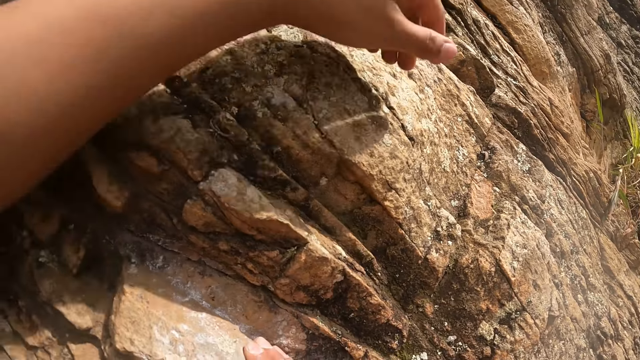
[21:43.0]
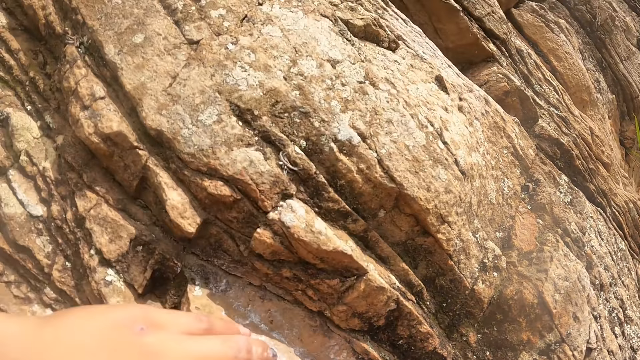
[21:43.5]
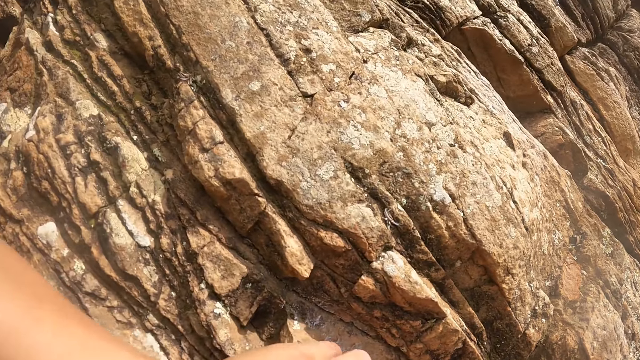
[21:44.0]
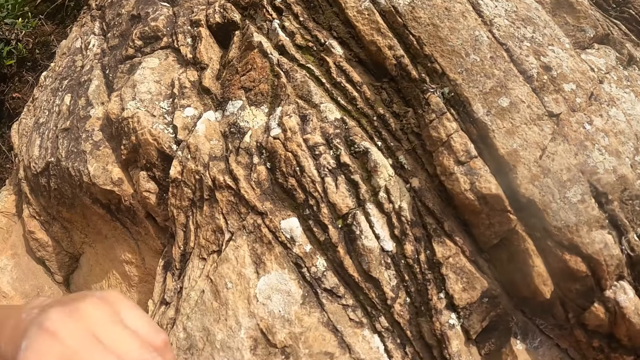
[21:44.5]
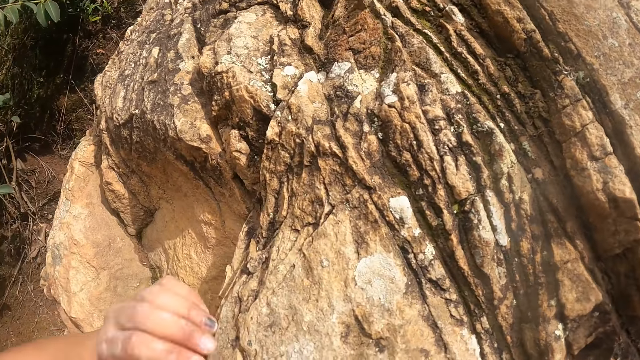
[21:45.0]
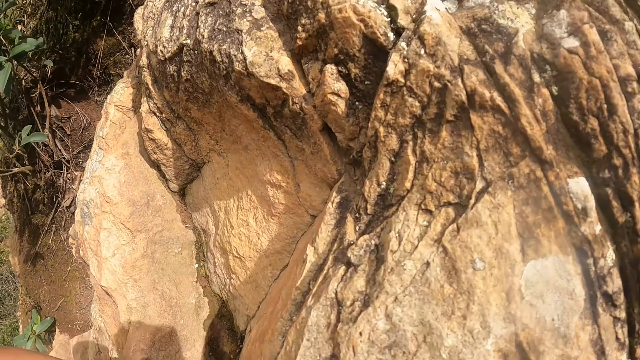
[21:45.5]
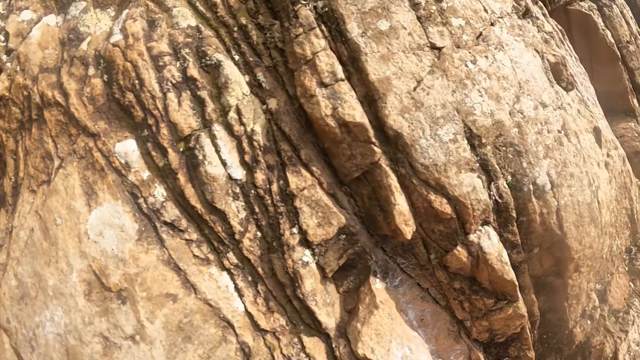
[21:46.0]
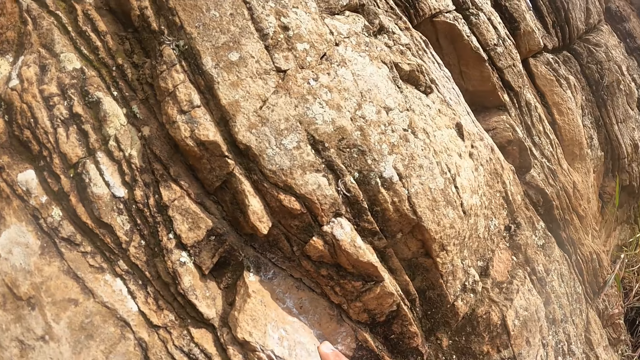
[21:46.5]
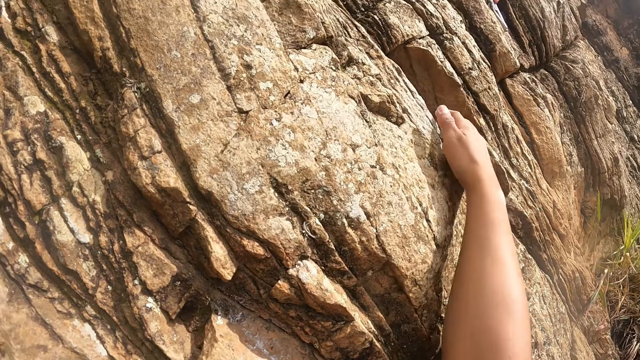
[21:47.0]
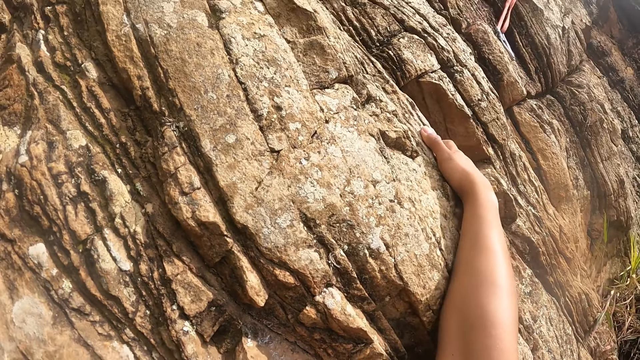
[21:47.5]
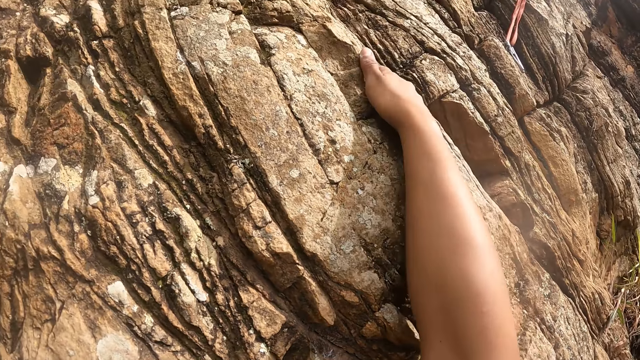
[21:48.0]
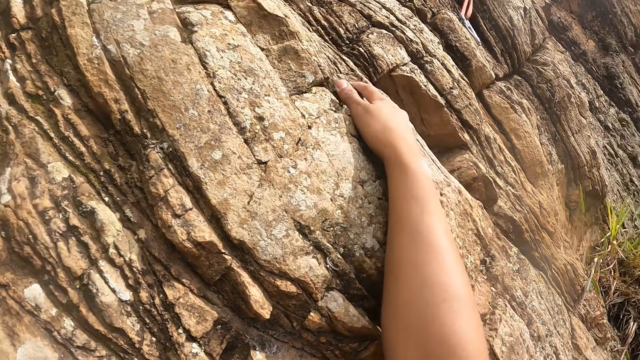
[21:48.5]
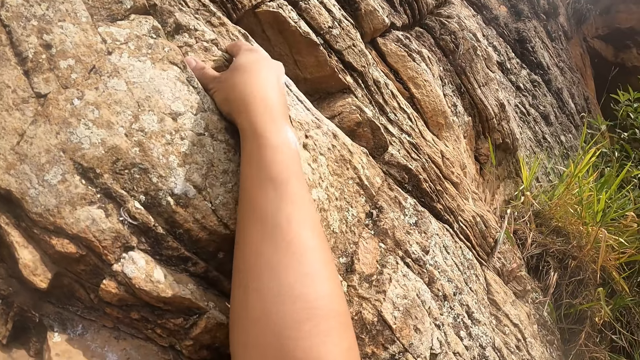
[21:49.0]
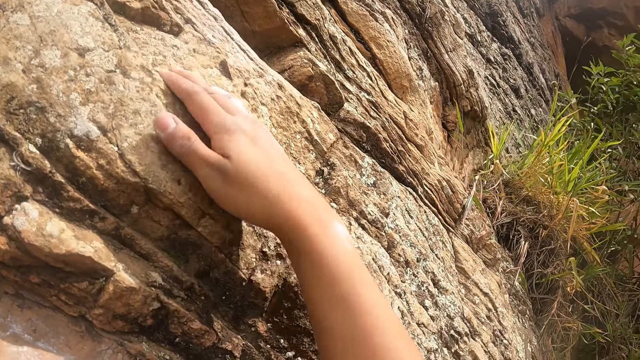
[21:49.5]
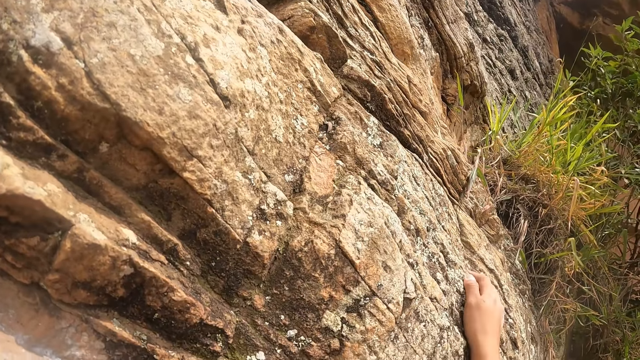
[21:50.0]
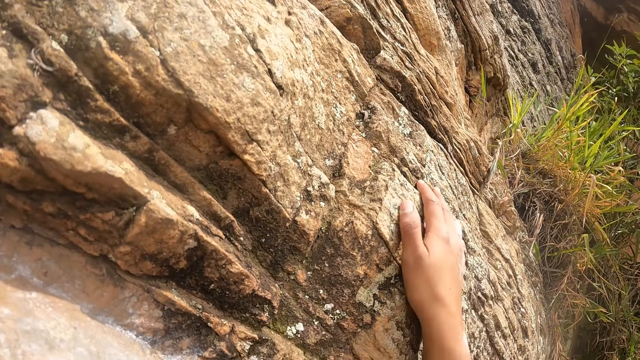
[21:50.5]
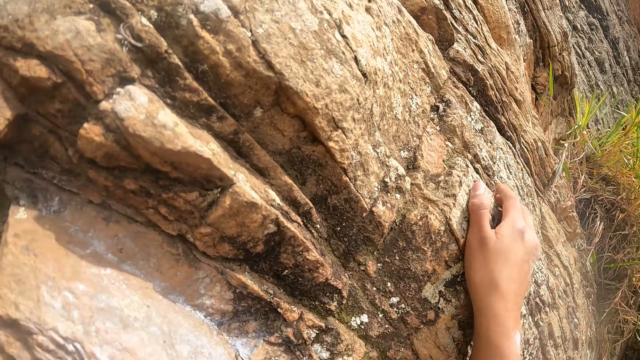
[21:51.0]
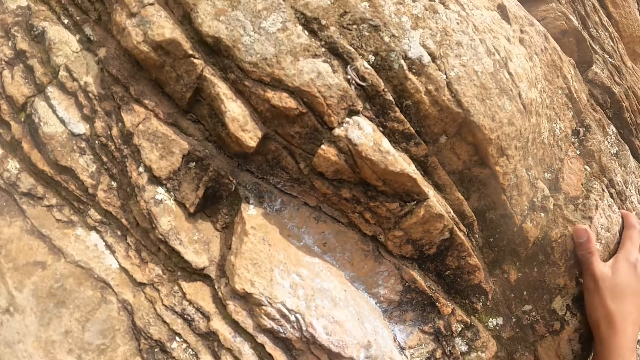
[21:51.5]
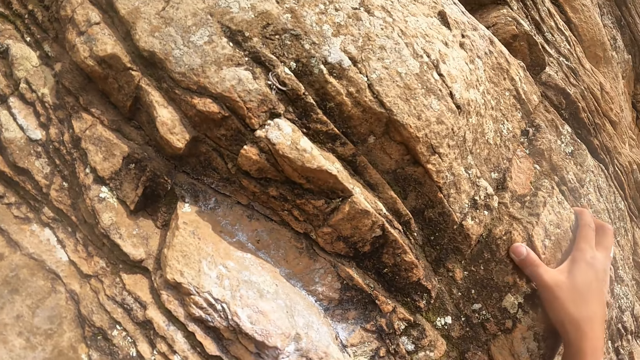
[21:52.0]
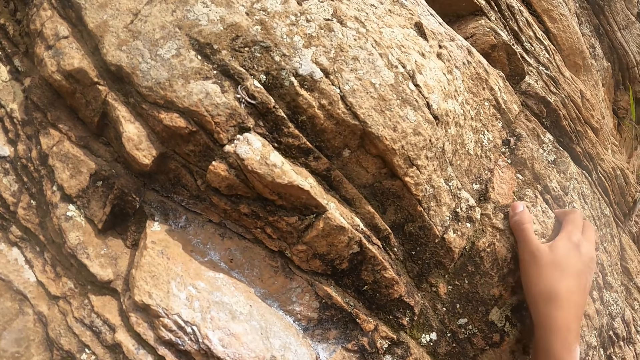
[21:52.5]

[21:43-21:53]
The camera wearer moves the right hand on the rock.

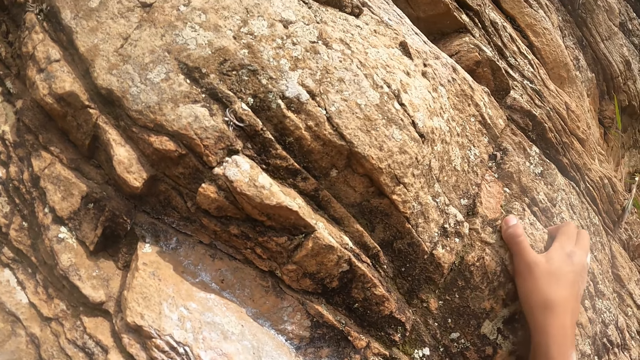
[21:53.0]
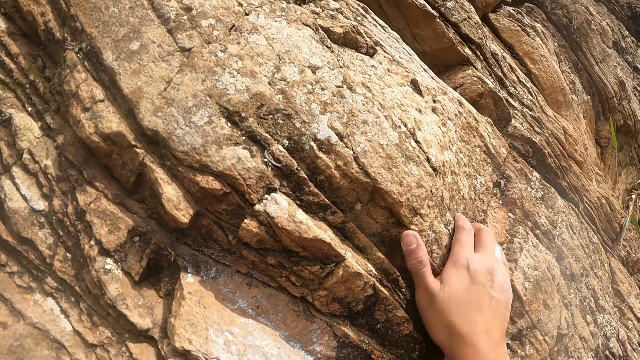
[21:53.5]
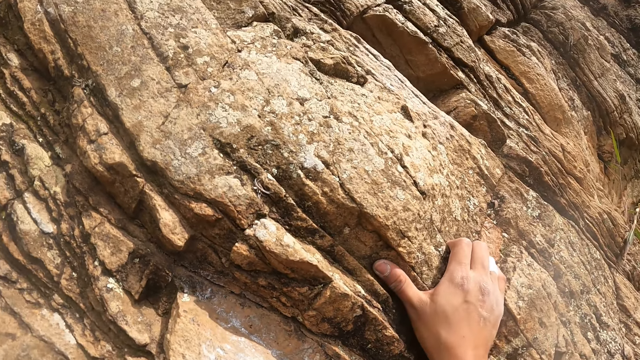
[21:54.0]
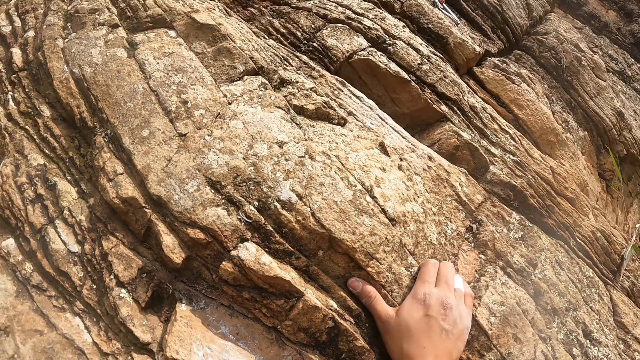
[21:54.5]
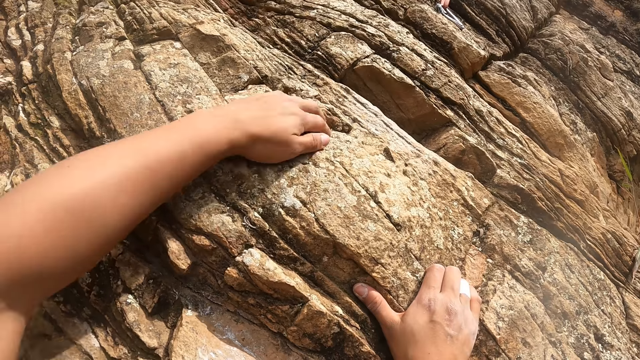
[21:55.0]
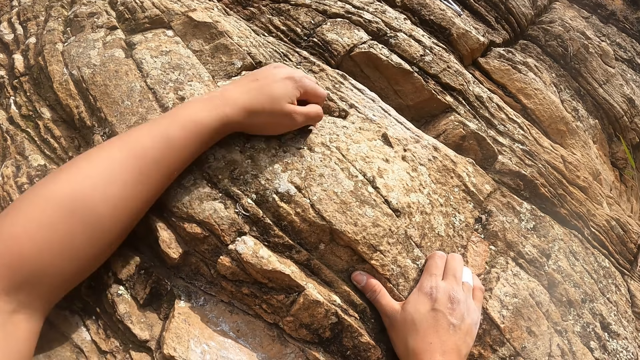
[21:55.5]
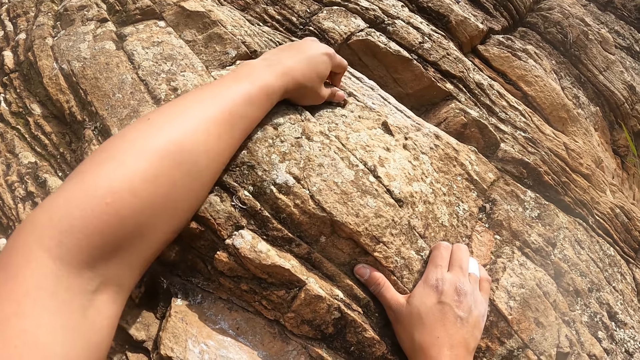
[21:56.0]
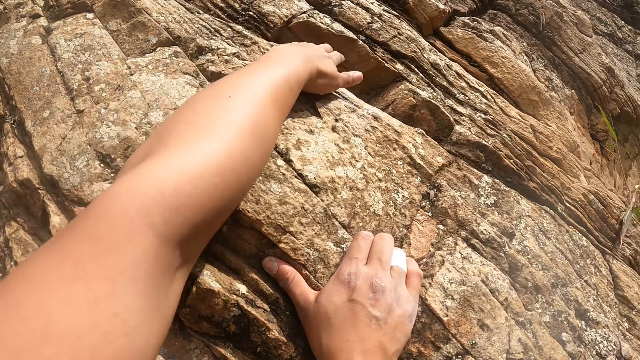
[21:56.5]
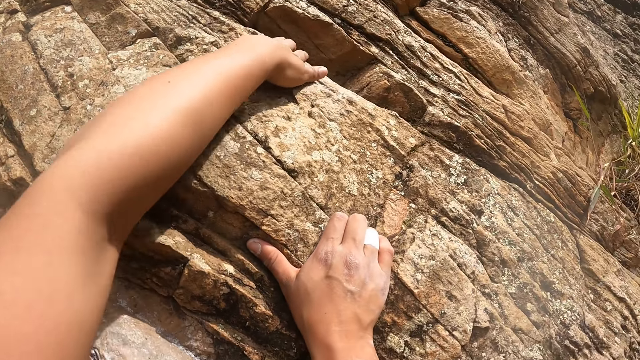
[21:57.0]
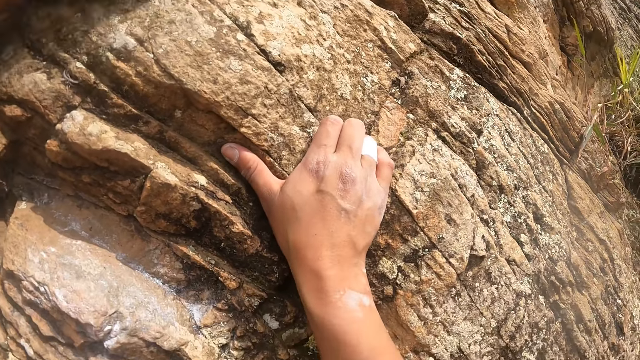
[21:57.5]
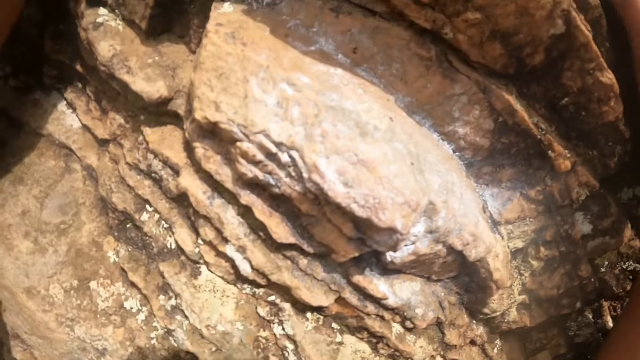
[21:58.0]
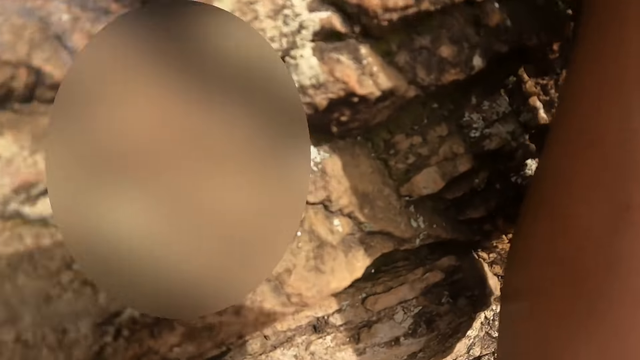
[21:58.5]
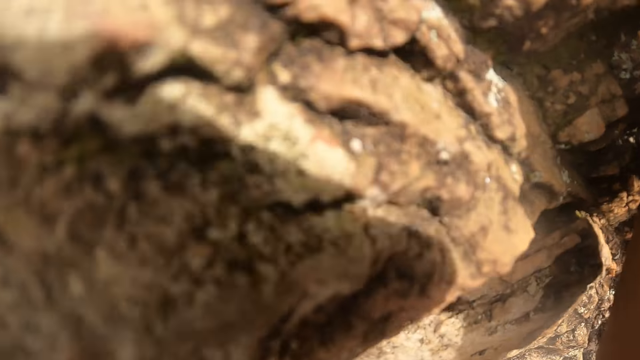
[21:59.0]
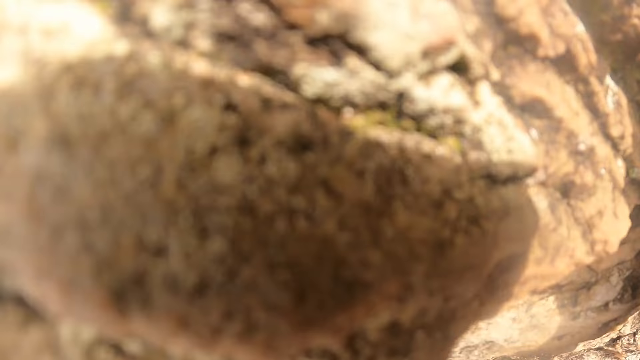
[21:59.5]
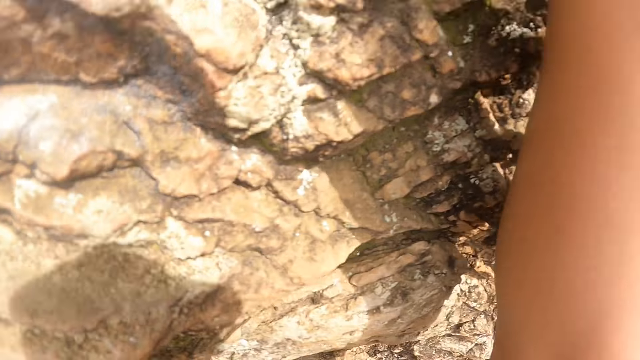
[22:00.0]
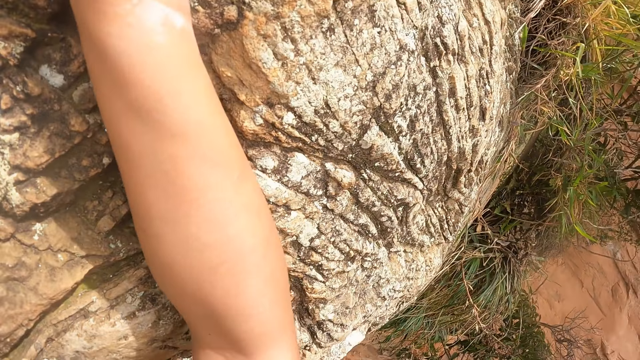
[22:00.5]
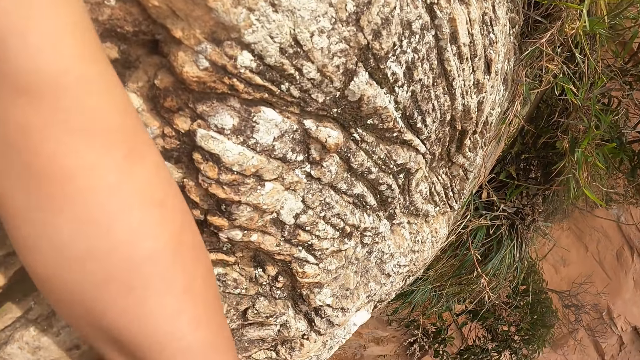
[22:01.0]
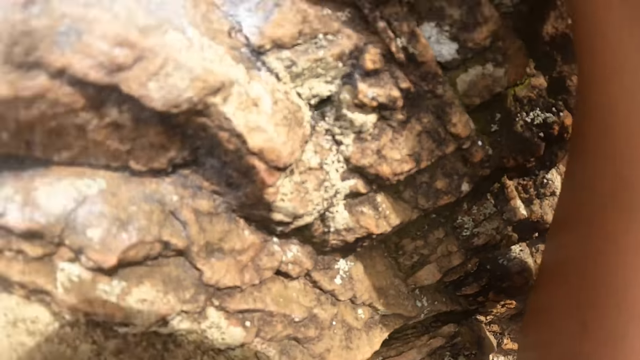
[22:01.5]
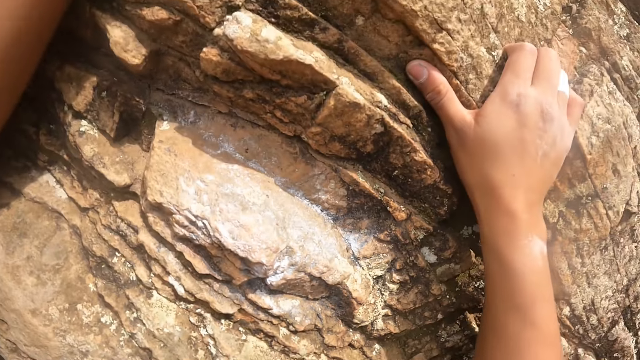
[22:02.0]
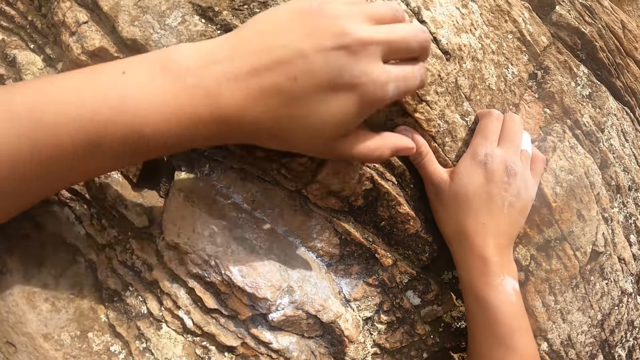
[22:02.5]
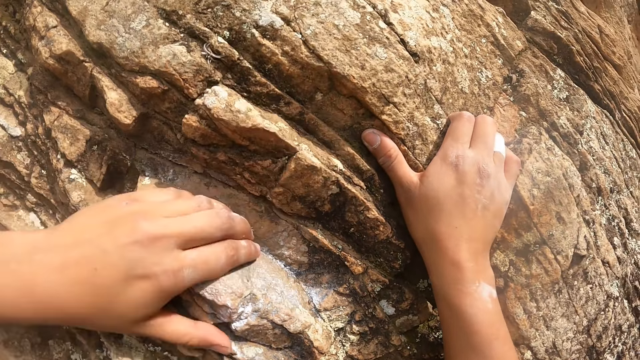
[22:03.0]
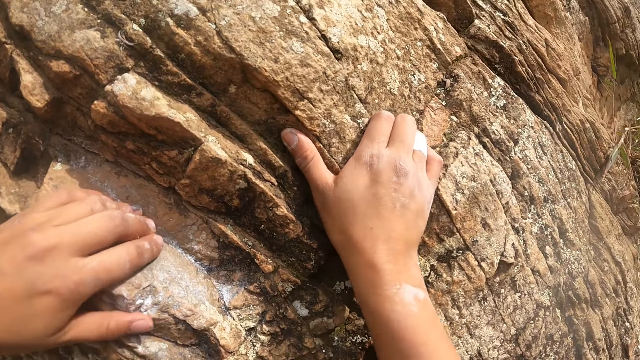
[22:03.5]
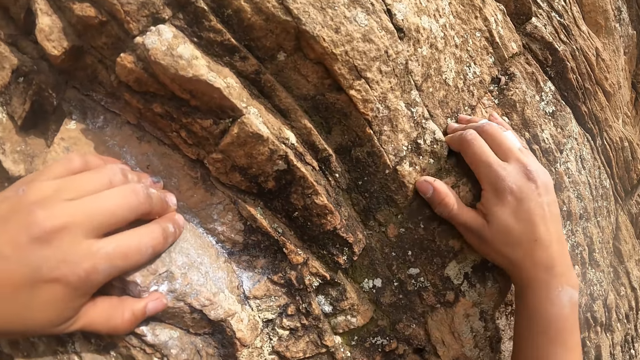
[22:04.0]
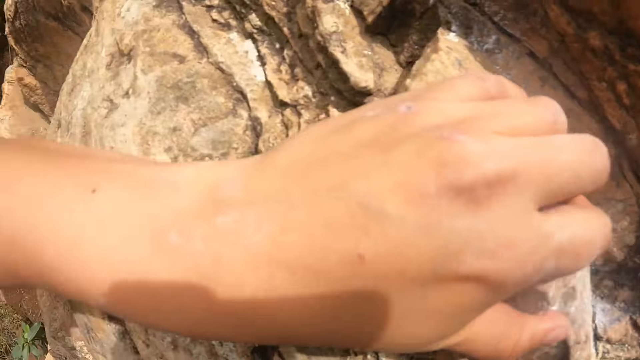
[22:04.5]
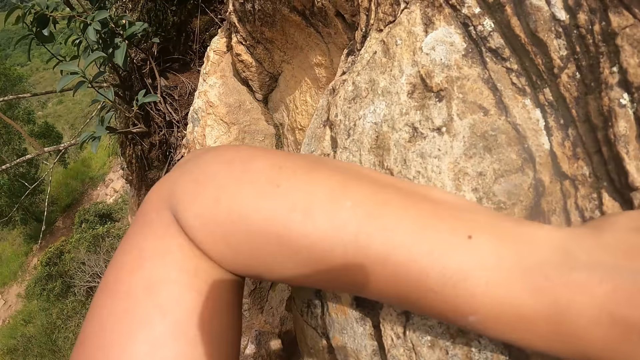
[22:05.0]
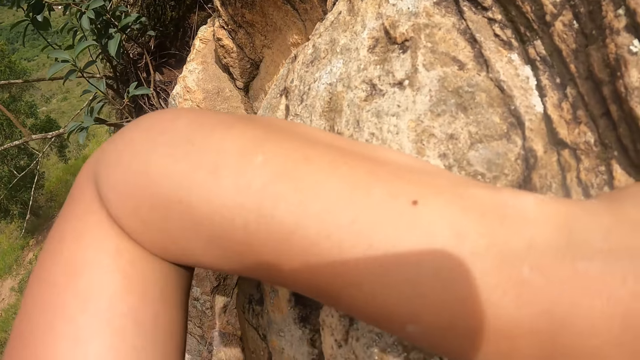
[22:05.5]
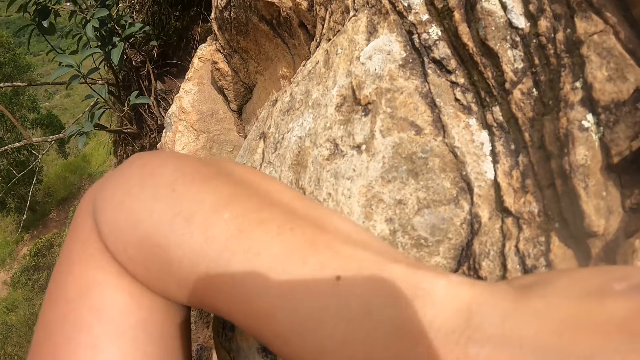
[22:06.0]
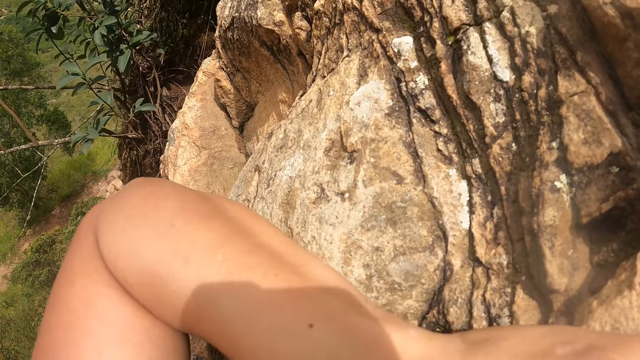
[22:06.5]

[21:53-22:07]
The camera wearer moves the left hand on the rock.
